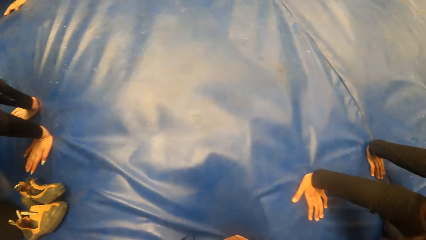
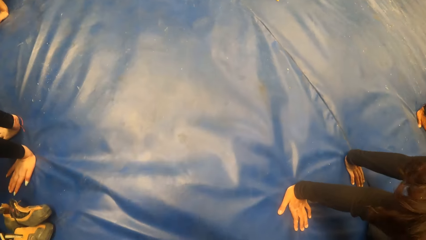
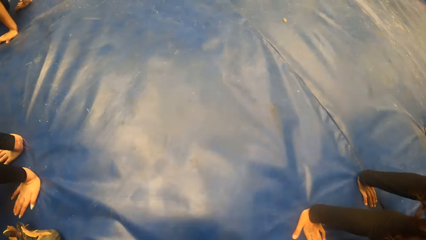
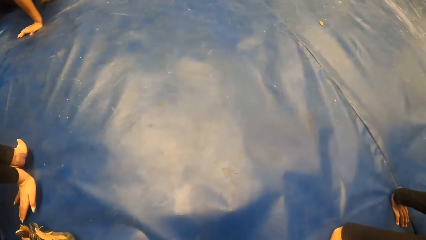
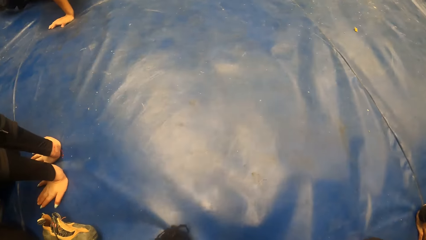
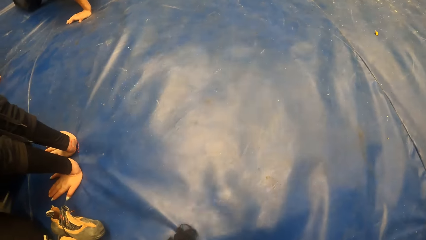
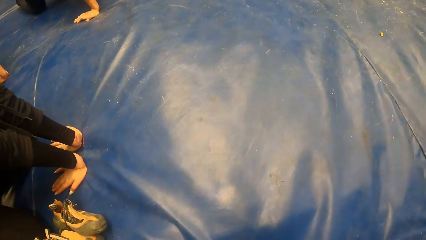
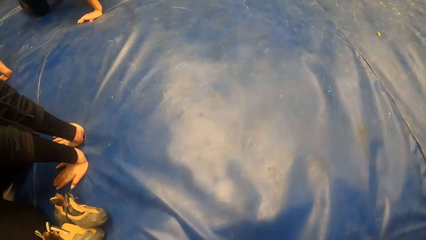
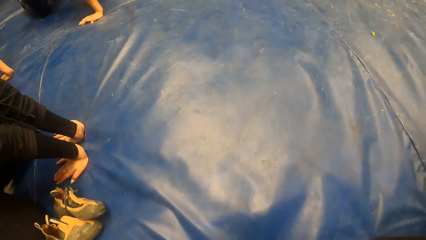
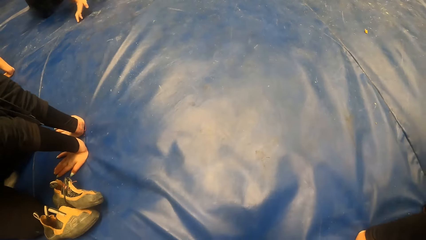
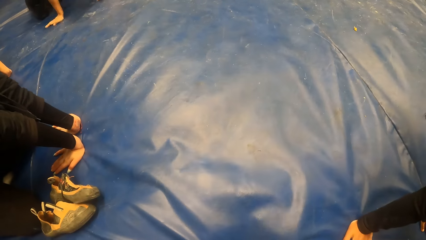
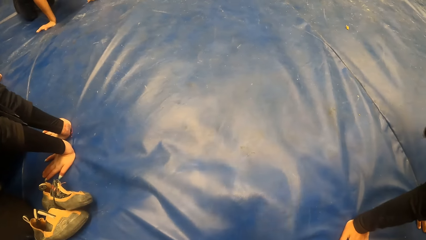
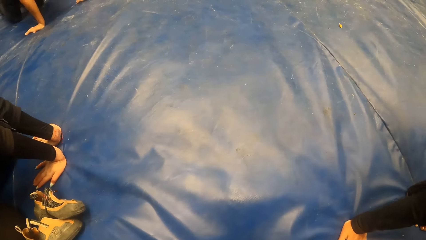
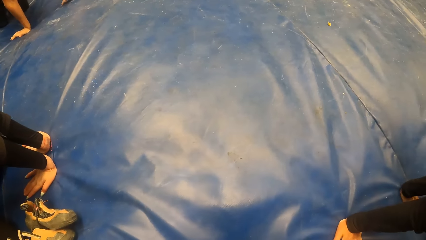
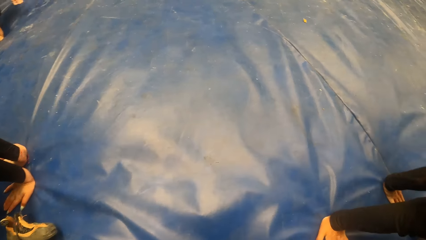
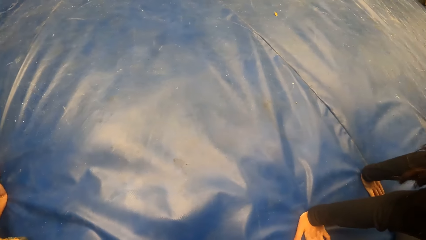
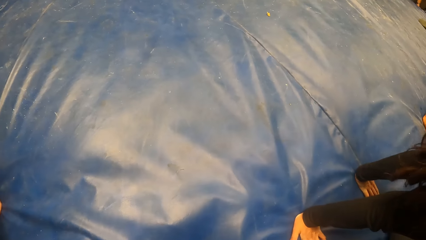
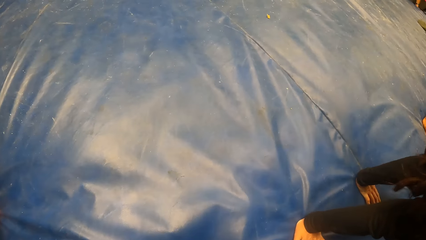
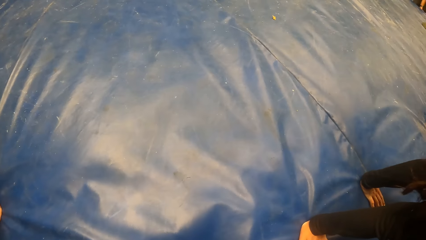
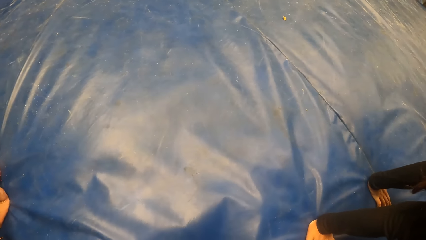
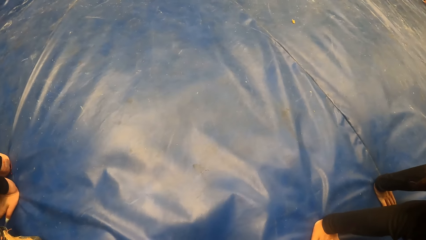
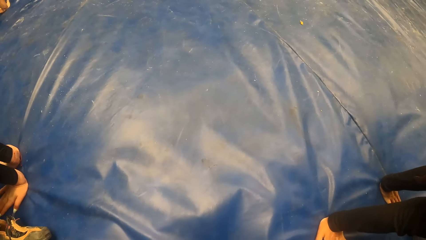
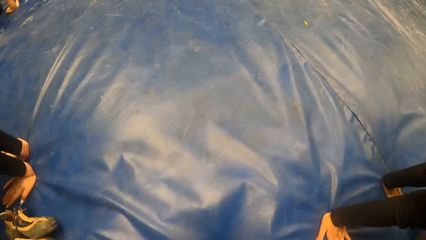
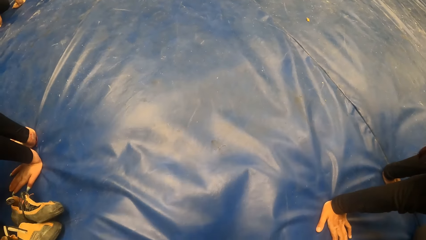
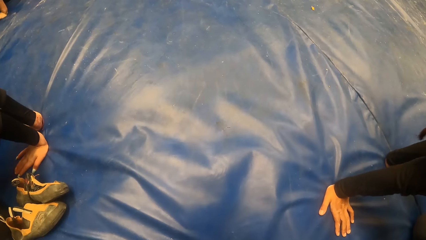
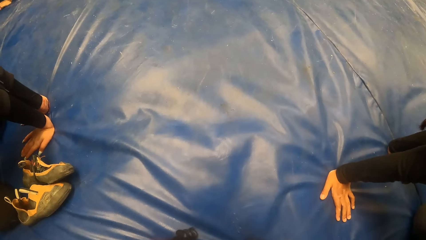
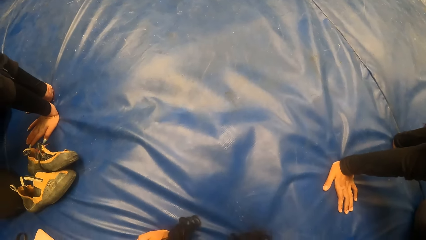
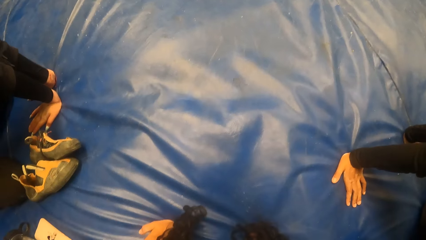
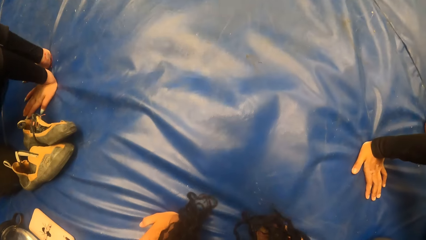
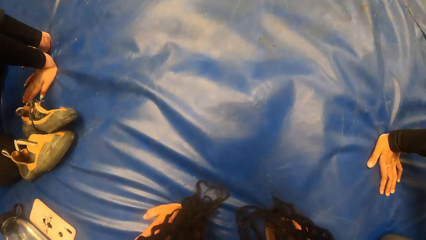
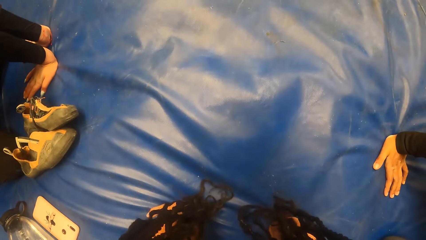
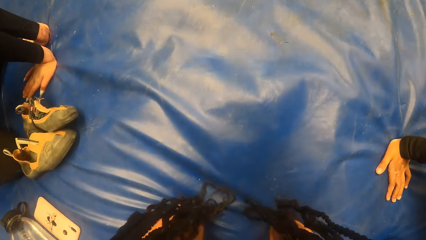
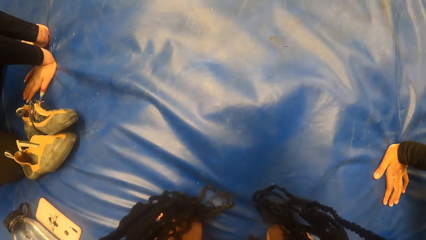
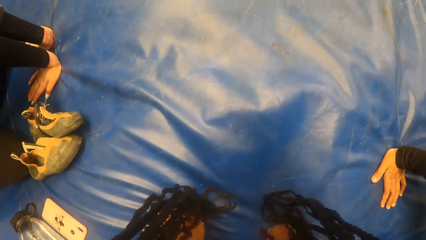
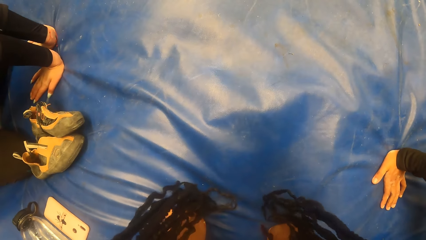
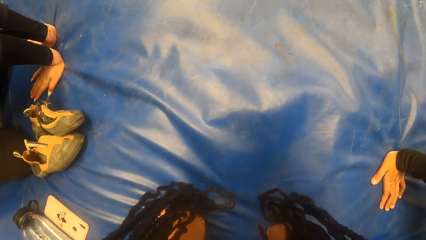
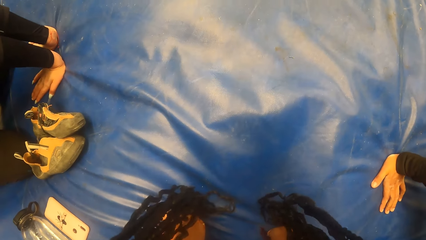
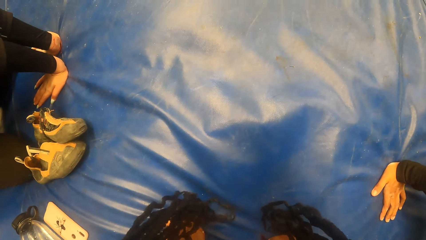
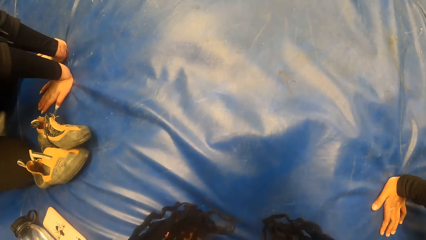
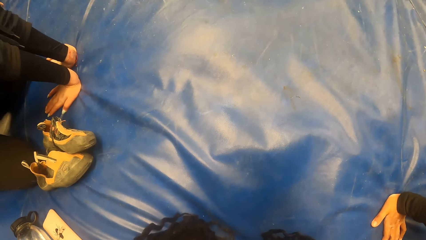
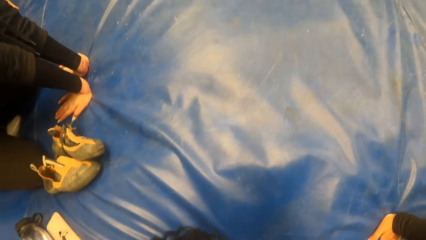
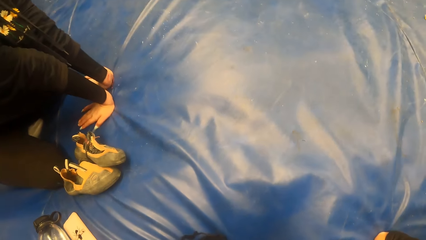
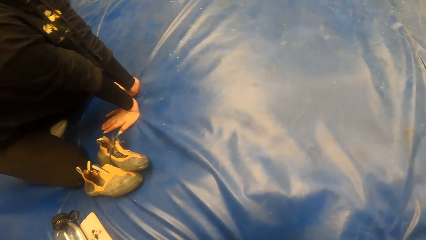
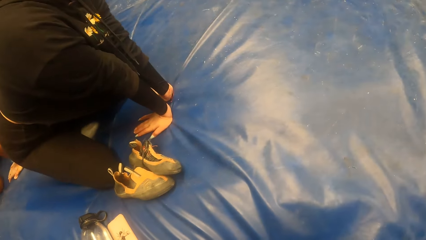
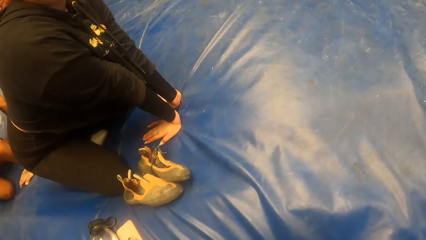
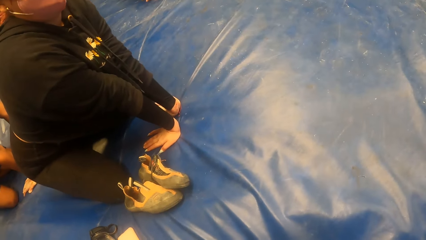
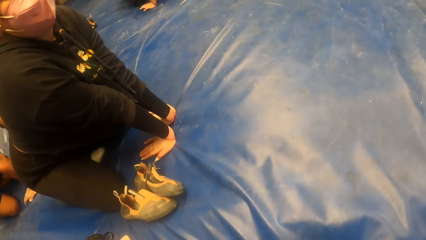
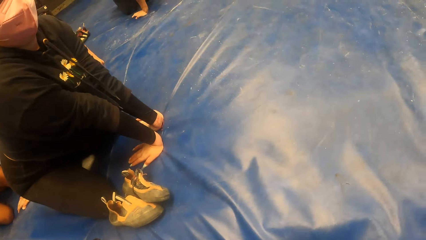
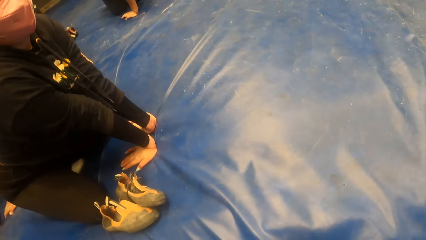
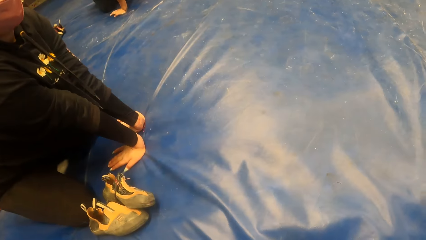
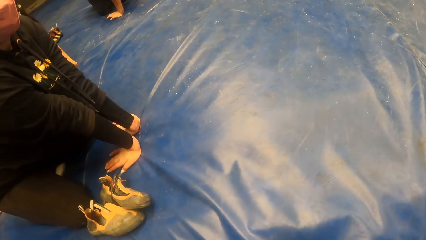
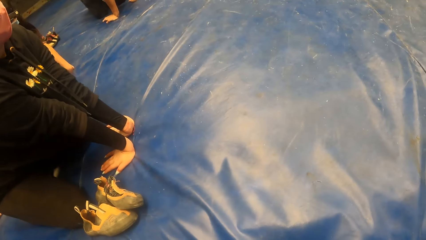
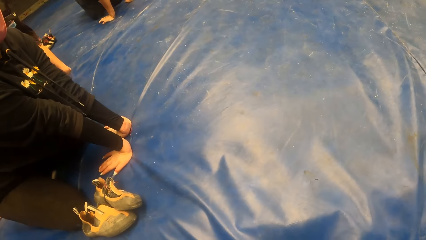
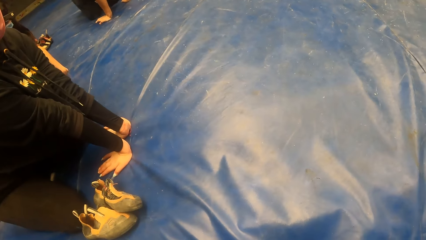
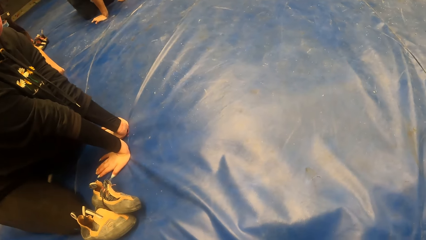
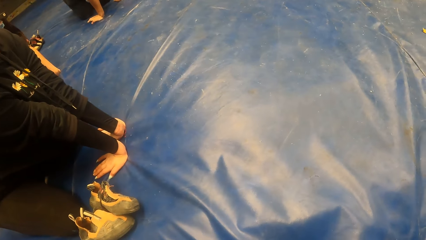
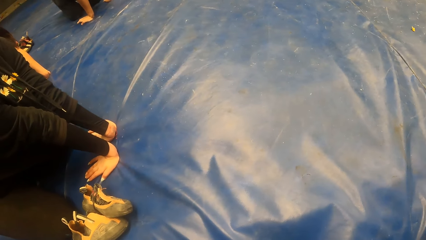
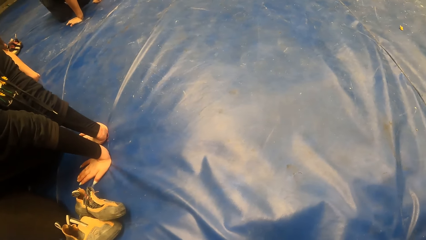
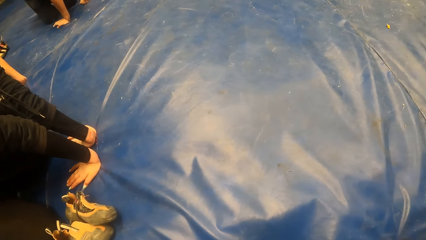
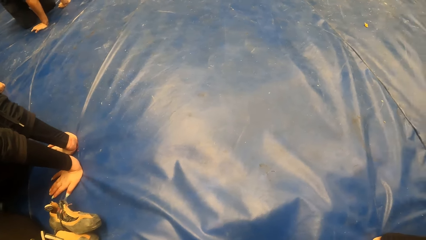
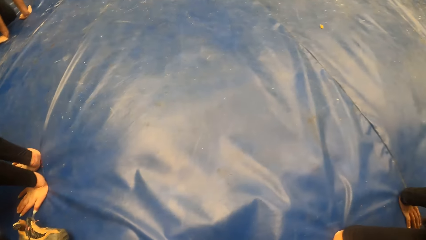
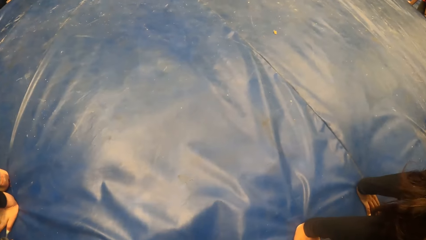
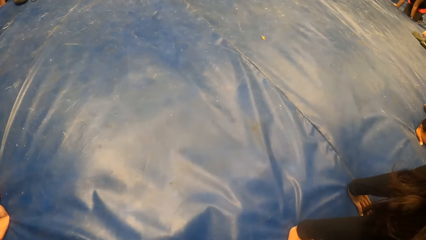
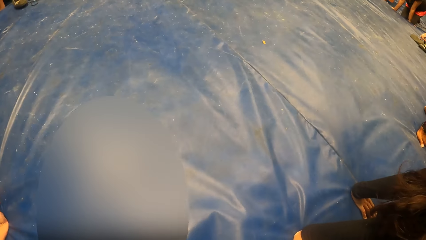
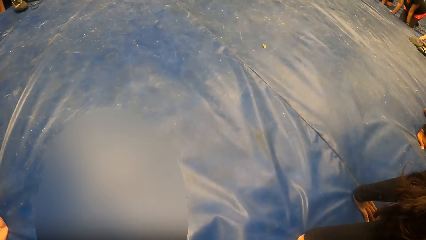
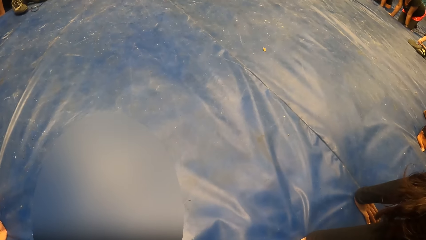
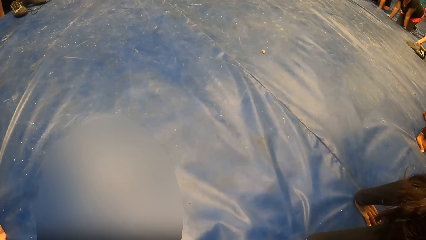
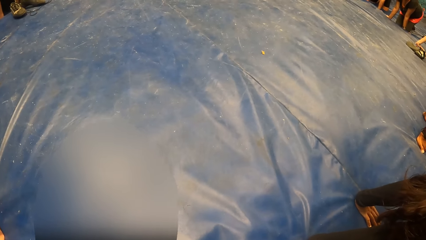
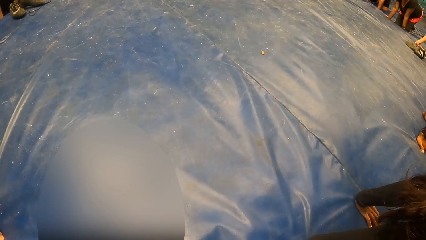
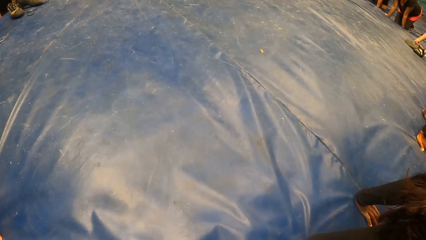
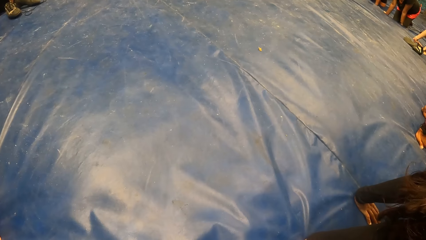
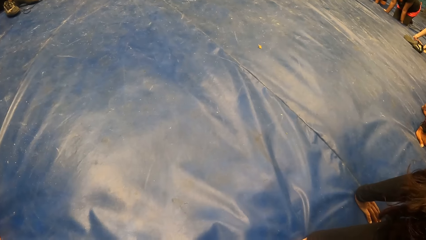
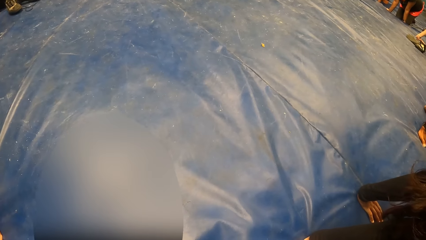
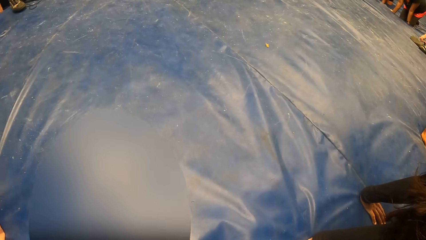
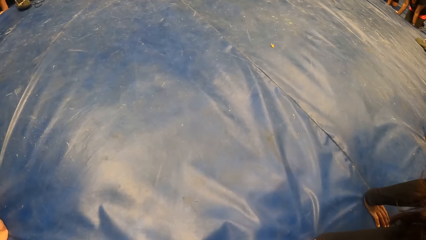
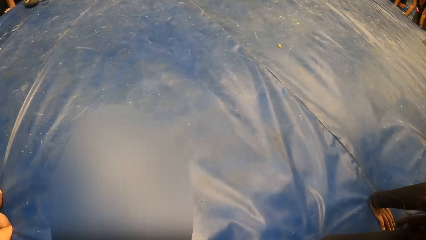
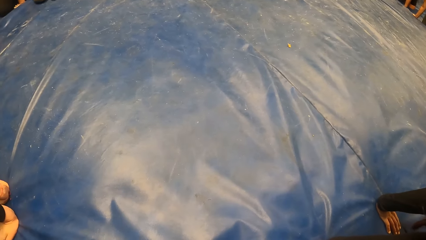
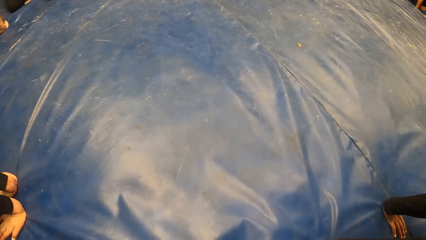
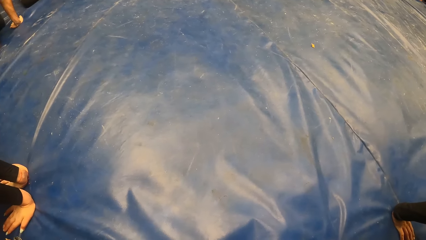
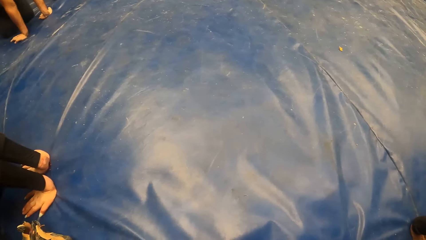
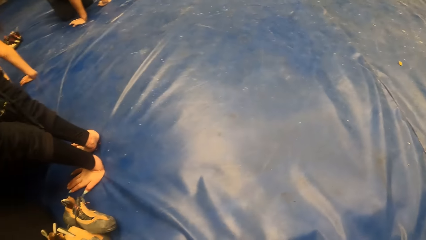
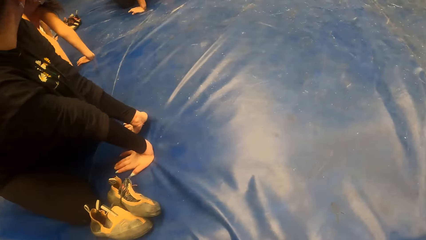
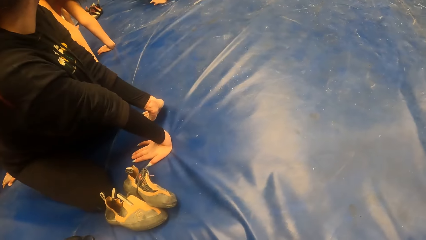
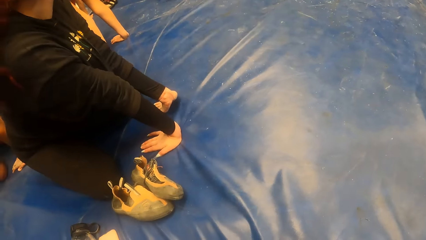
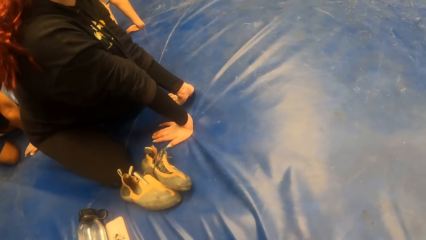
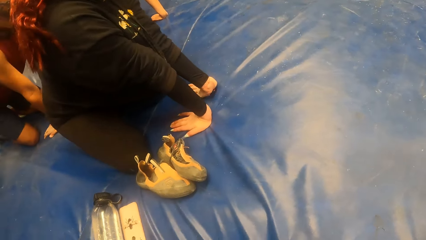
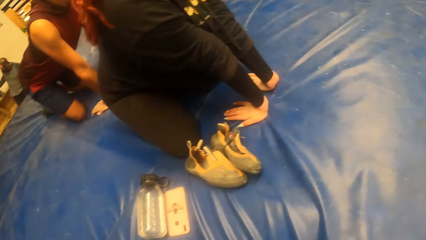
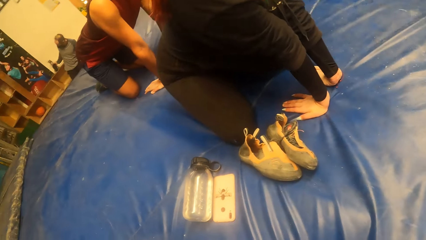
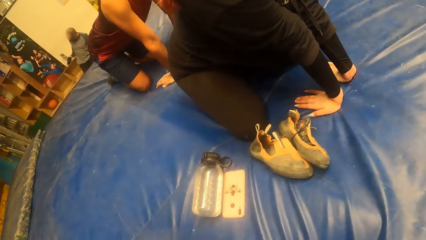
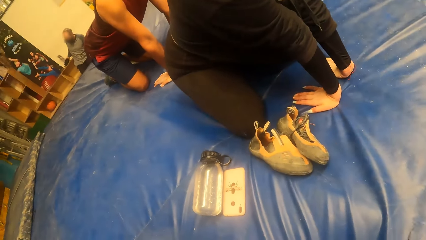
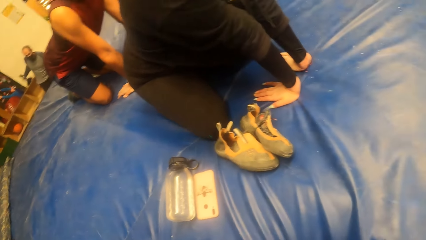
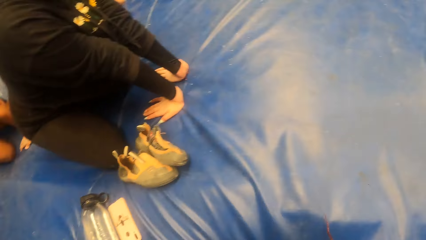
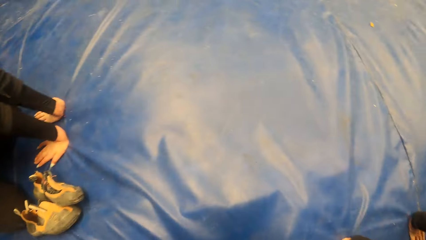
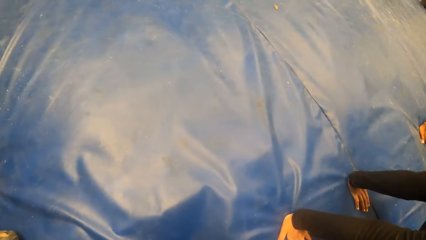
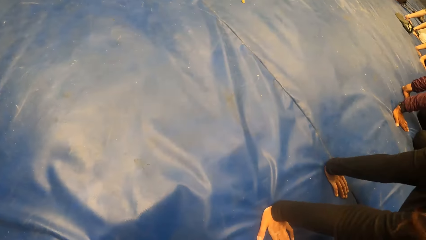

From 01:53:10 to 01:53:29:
The camera wearer is holding down. They are looking around.
